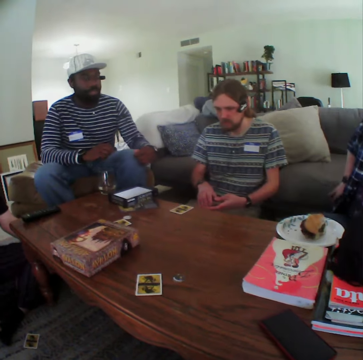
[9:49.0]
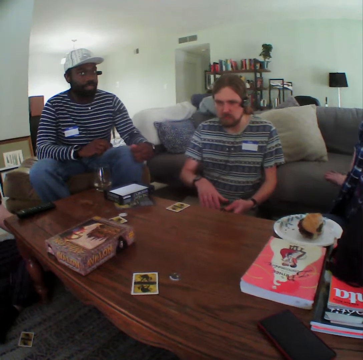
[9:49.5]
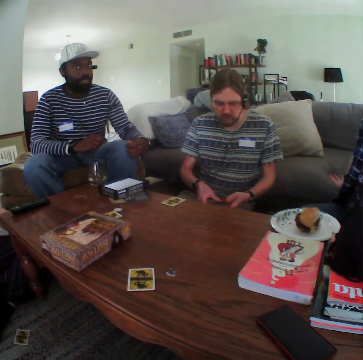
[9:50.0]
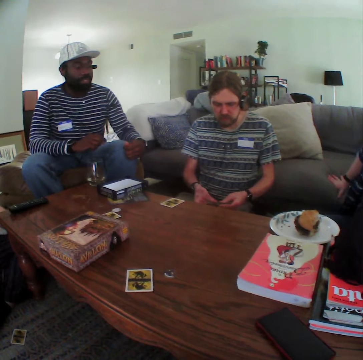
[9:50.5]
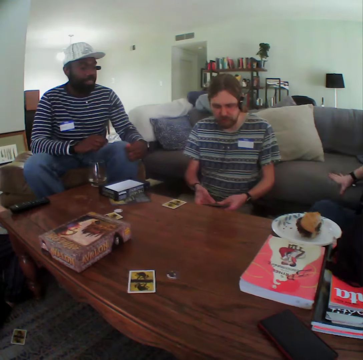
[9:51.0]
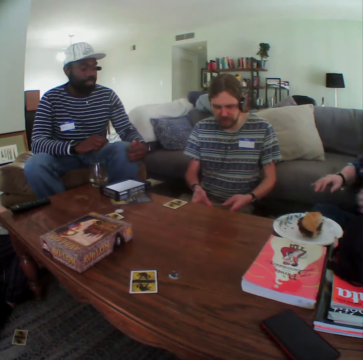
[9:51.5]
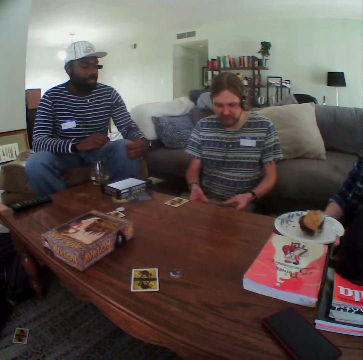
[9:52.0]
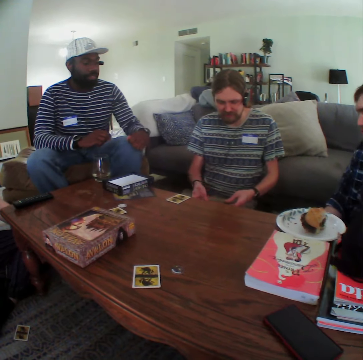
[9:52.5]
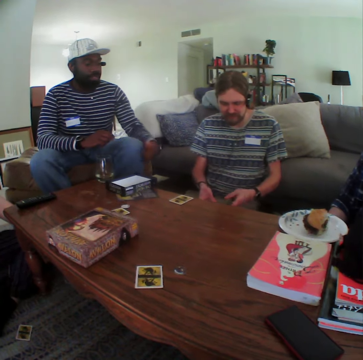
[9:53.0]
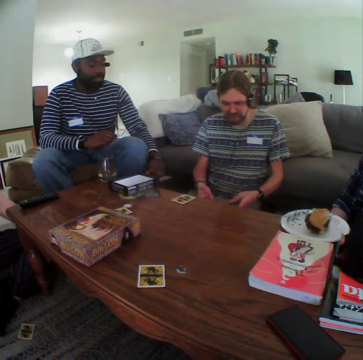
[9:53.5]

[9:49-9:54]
A man shuffles the cards.

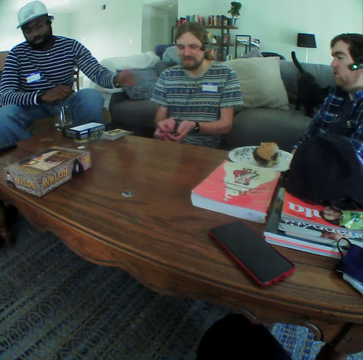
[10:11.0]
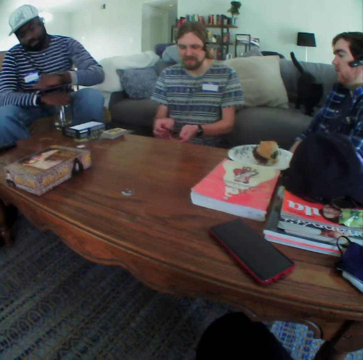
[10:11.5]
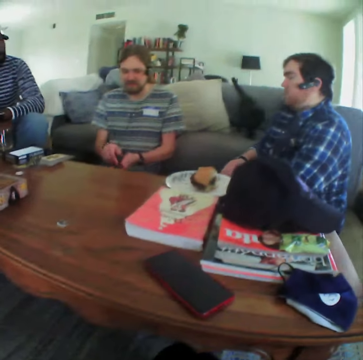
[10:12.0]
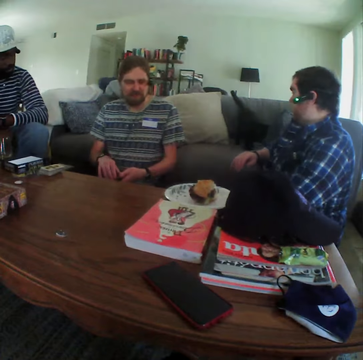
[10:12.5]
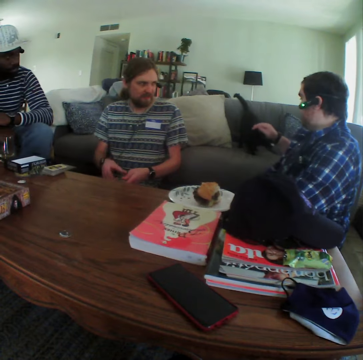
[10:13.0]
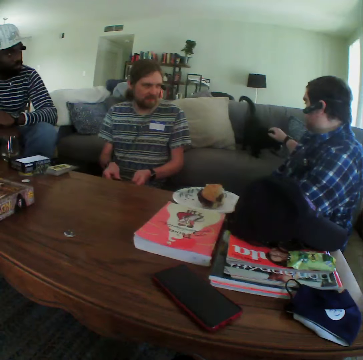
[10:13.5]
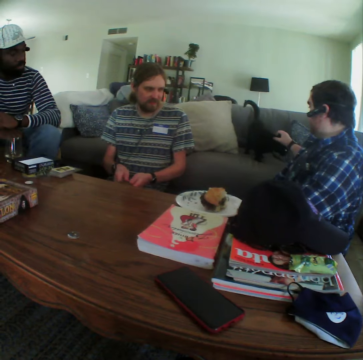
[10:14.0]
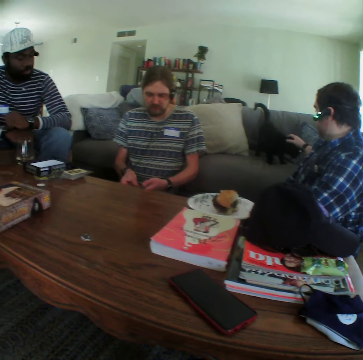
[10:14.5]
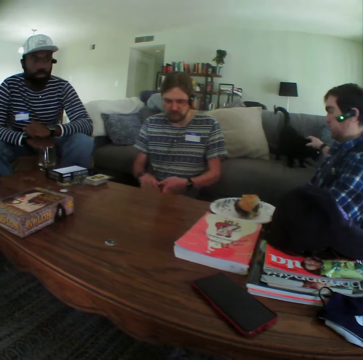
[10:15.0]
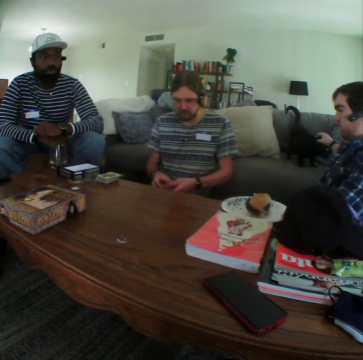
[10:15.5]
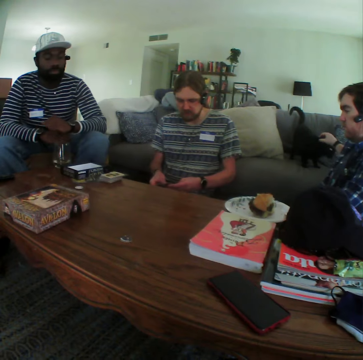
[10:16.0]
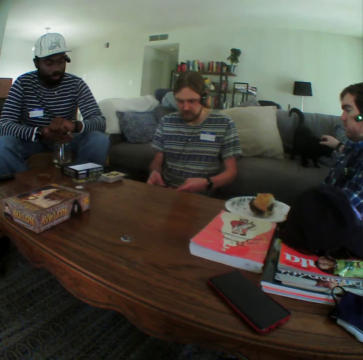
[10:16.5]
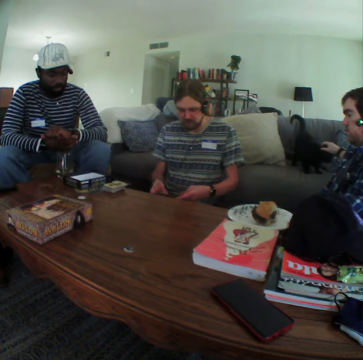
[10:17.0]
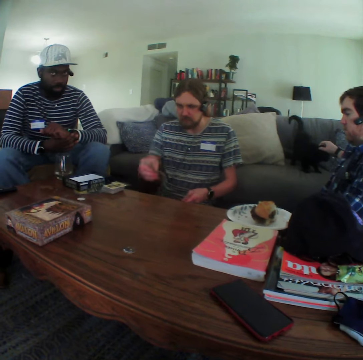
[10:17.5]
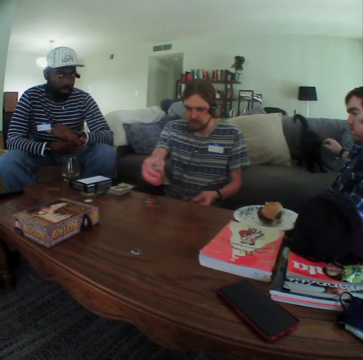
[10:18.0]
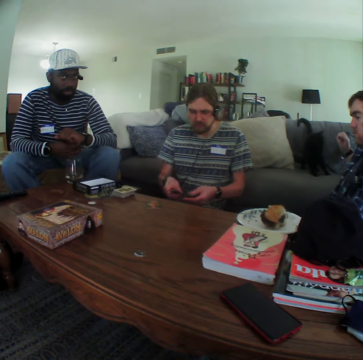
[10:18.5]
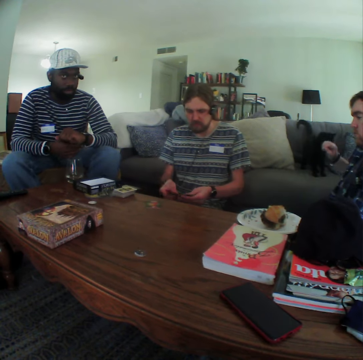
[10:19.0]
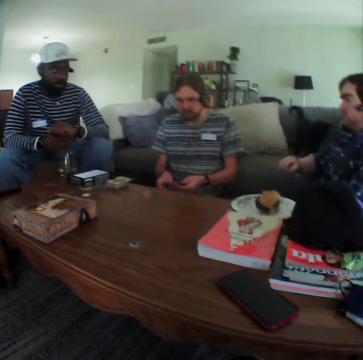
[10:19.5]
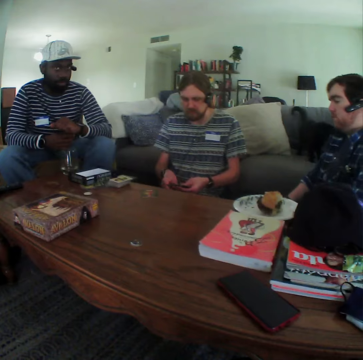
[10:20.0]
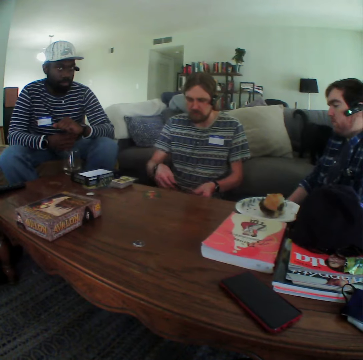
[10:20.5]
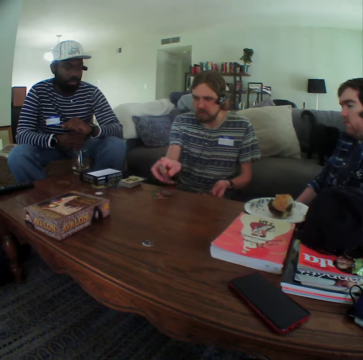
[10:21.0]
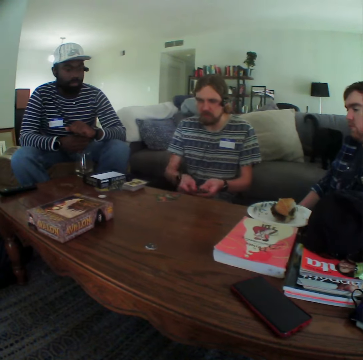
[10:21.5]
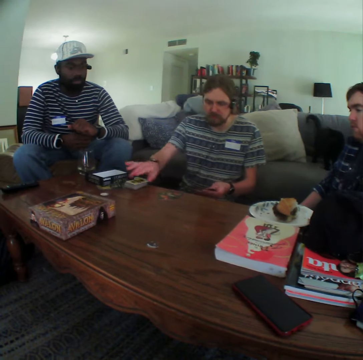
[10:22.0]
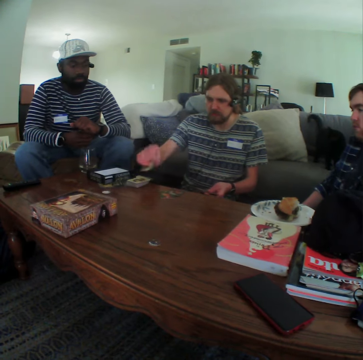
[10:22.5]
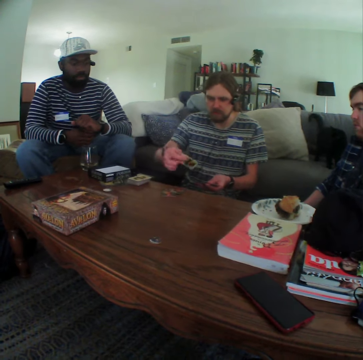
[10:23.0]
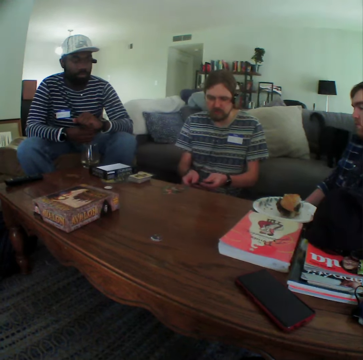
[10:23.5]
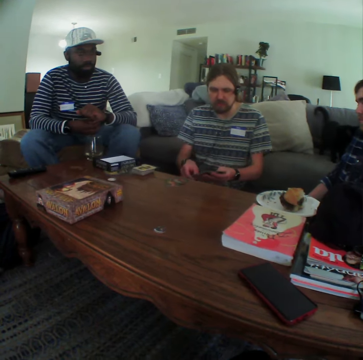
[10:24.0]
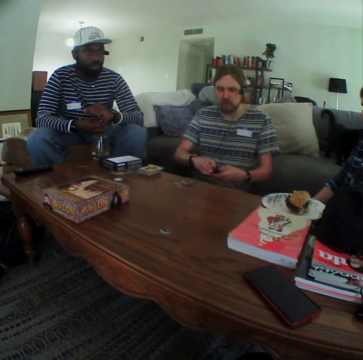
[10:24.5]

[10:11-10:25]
A man picks a card from another man. The first man shuffles the card. A third man touches the cat. The first man puts a card on the table. The third man moves his hand. The first man puts a card on the table. He picks a card.

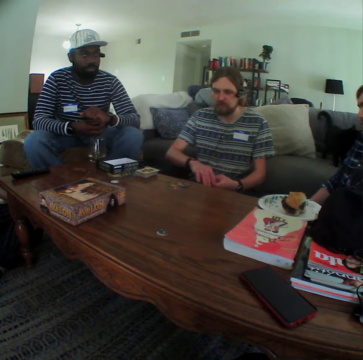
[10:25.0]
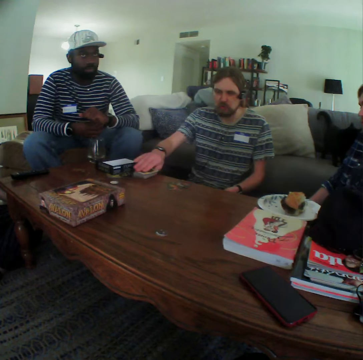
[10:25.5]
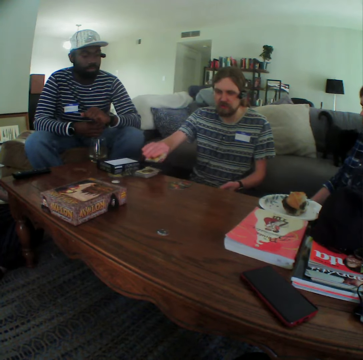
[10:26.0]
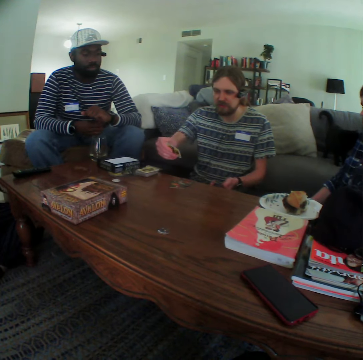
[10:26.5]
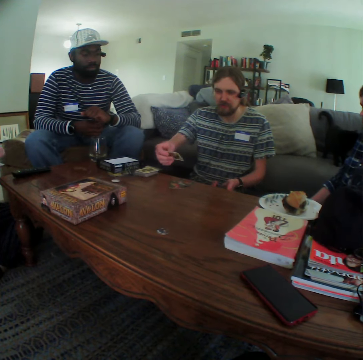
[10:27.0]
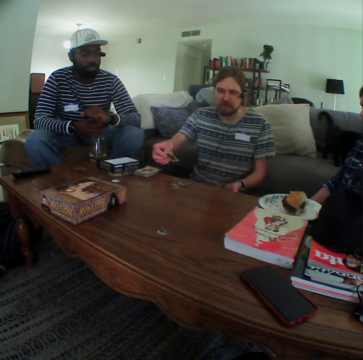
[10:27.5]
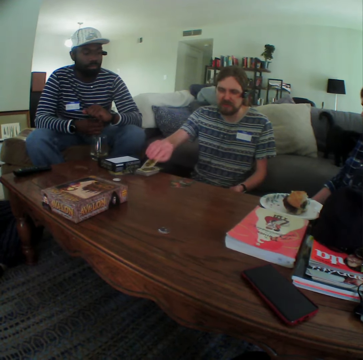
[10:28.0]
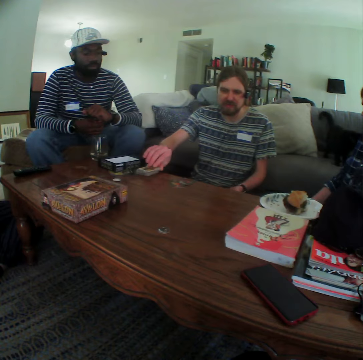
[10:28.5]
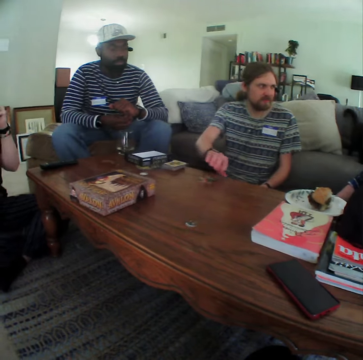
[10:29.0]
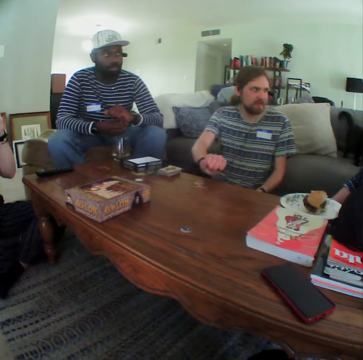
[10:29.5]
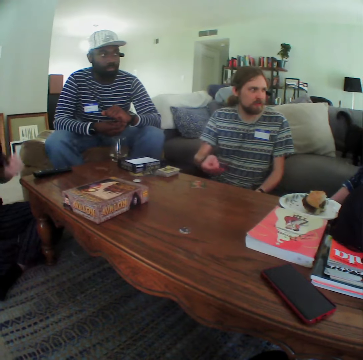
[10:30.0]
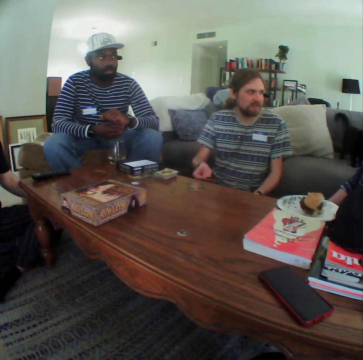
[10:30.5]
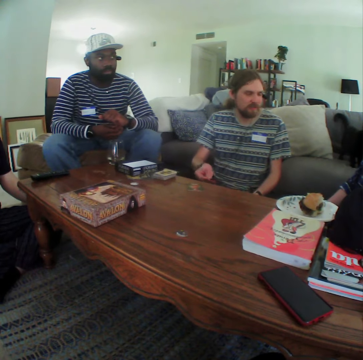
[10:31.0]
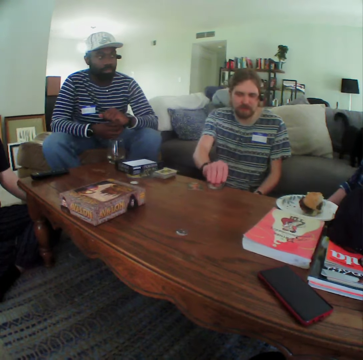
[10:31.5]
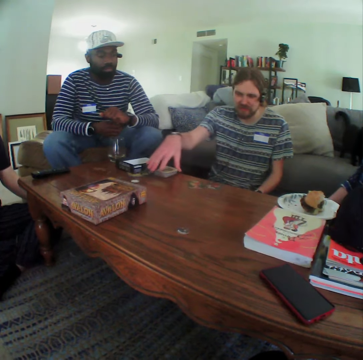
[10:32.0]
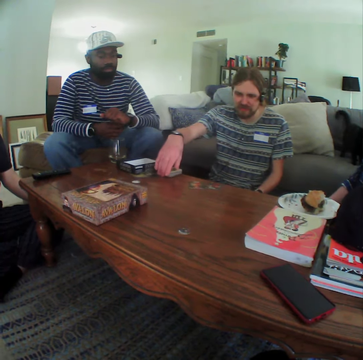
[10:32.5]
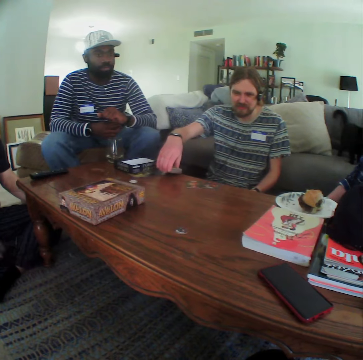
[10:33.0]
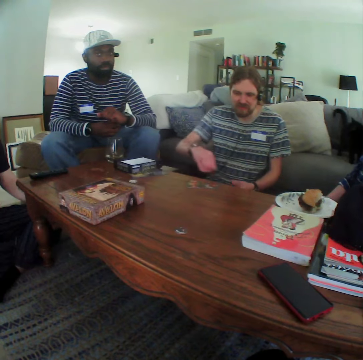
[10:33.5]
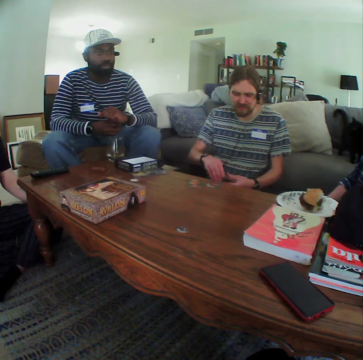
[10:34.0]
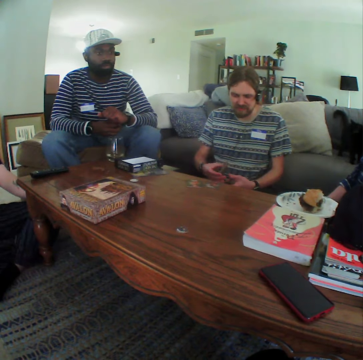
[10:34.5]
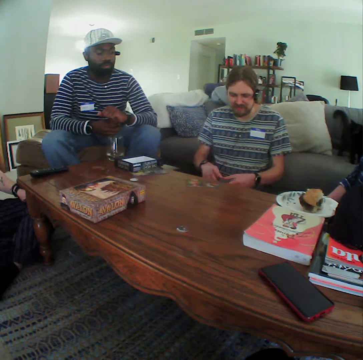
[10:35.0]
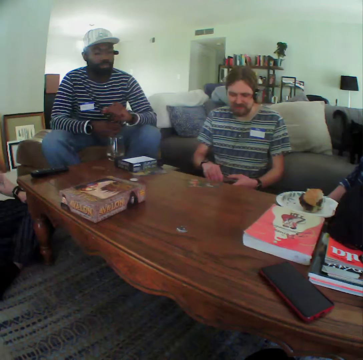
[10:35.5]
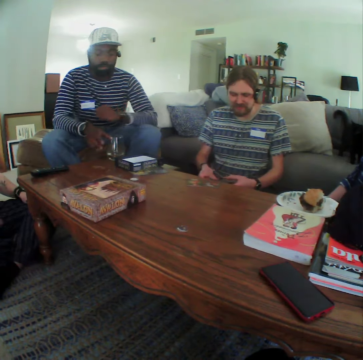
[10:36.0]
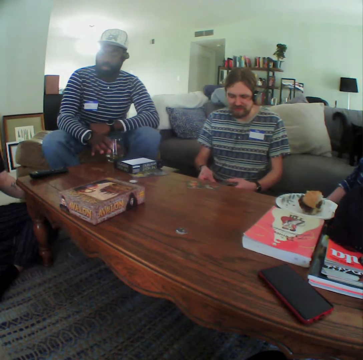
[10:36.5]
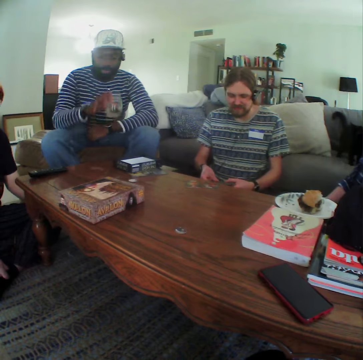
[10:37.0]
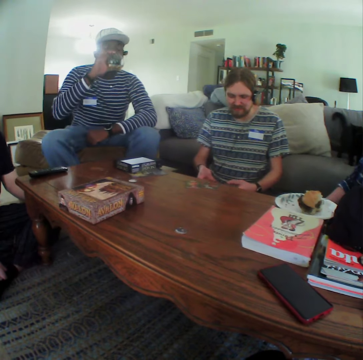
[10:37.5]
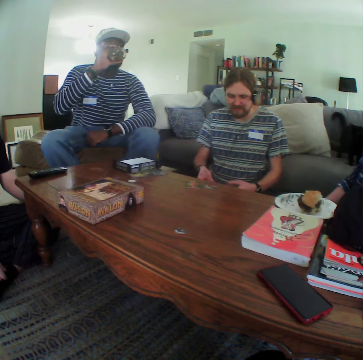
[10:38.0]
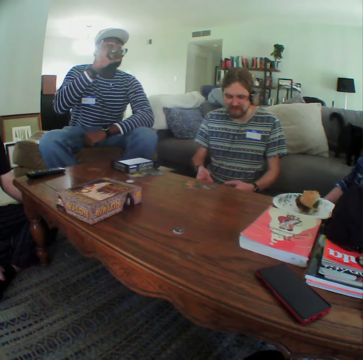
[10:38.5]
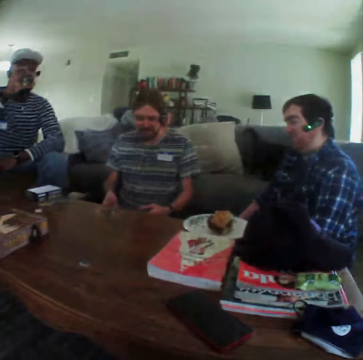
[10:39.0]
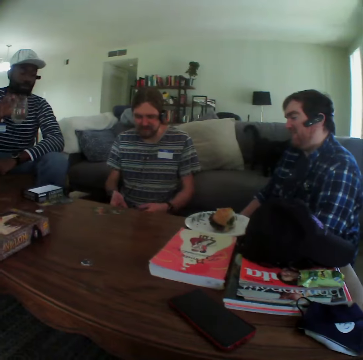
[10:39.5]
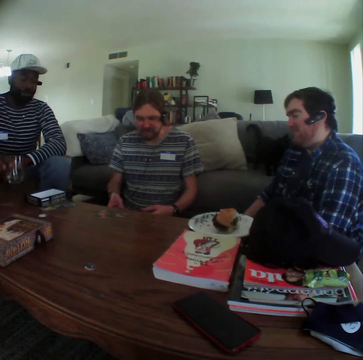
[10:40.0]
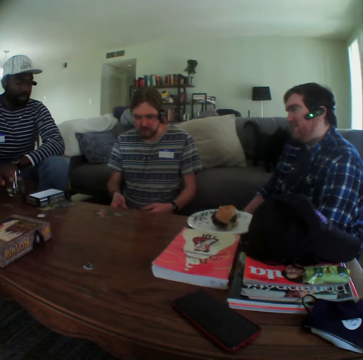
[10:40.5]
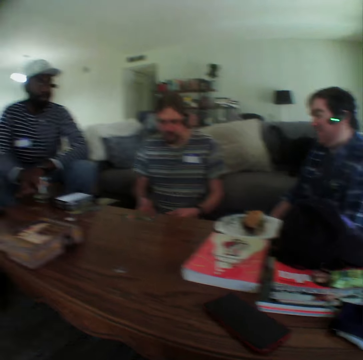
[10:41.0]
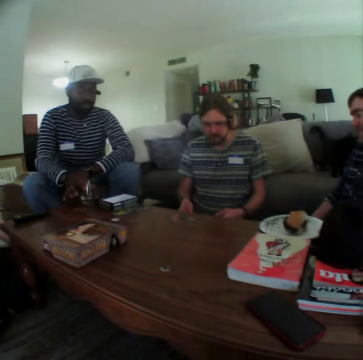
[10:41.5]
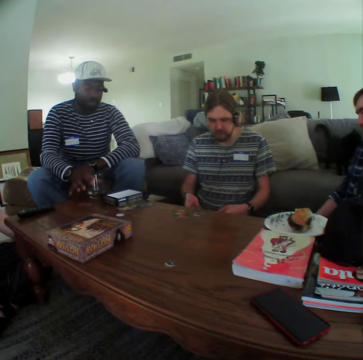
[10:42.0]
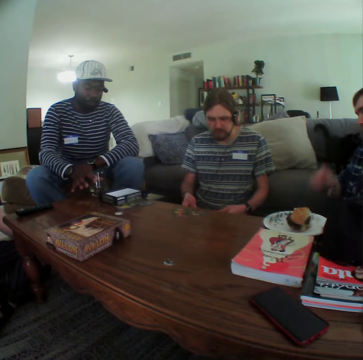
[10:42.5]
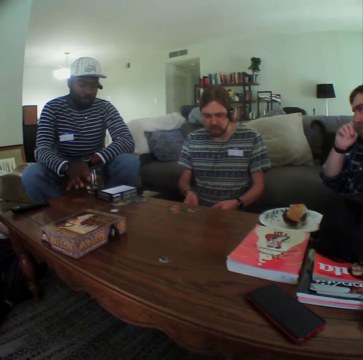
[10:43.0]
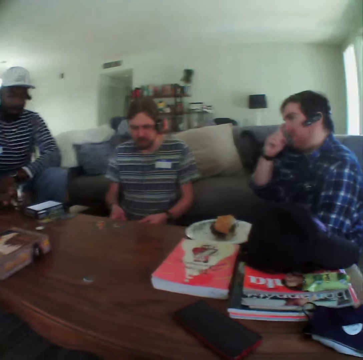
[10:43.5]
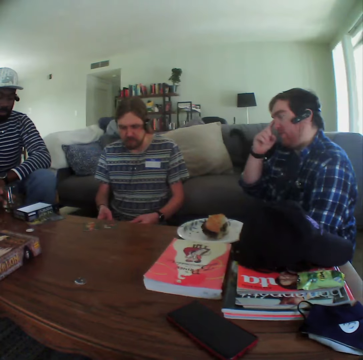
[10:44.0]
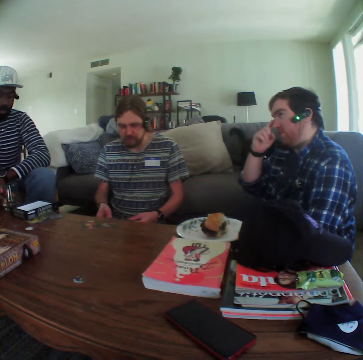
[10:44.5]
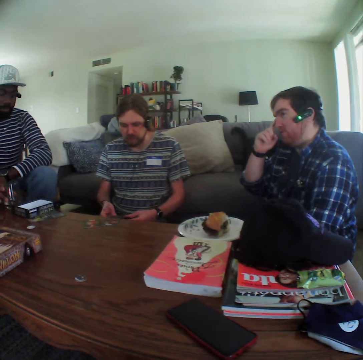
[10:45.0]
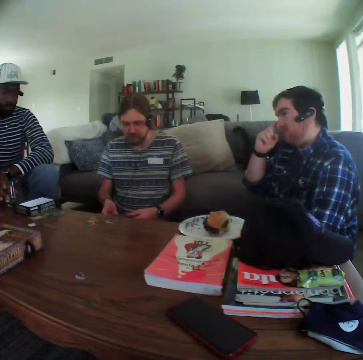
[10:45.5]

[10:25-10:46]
A man picks a card. He puts down a card. He picks a card from the table. He puts down a card. He moves the cards. Another man moves his hand, holds the glass, drinks the water and puts down the glass. The first man shuffles the cards. A third man moves his hand.
